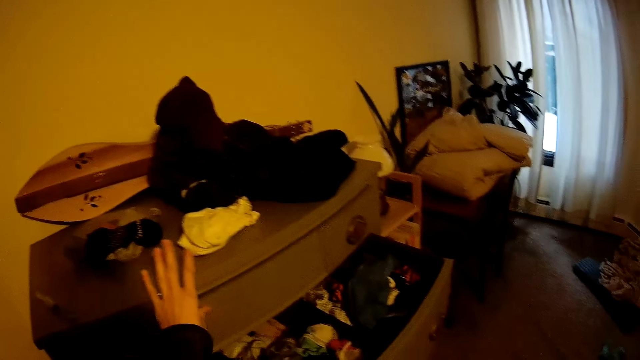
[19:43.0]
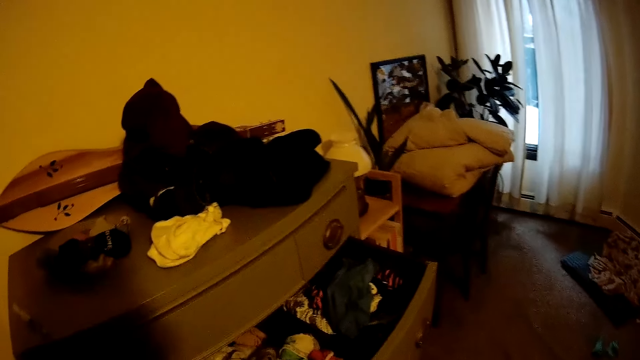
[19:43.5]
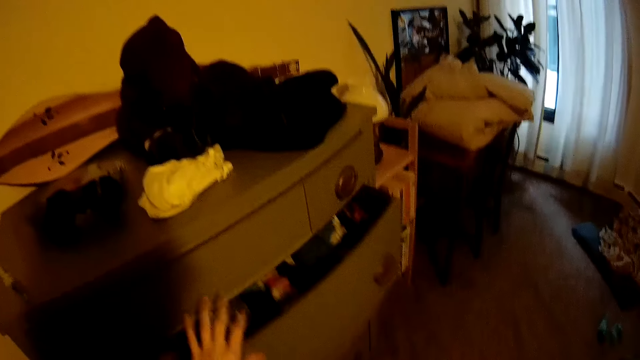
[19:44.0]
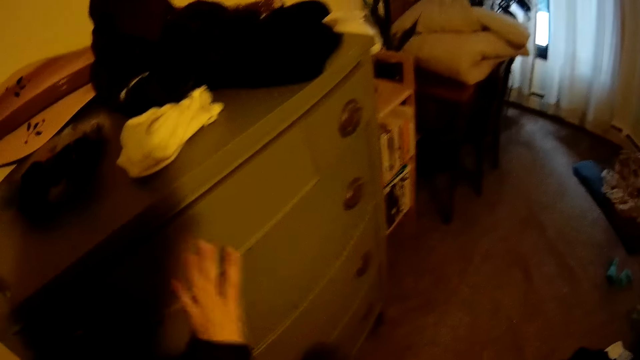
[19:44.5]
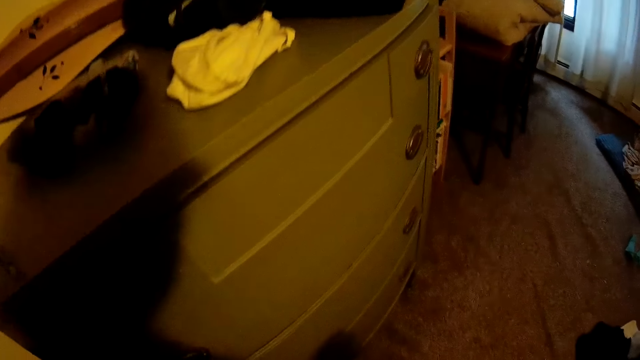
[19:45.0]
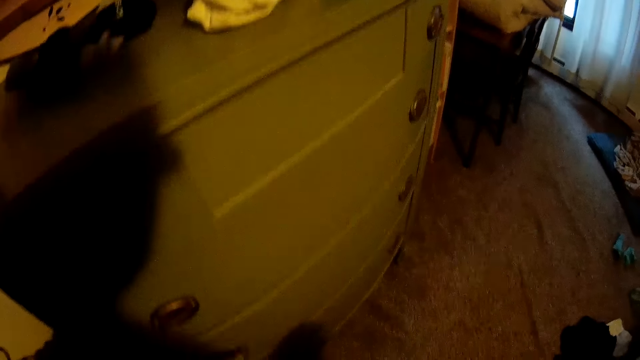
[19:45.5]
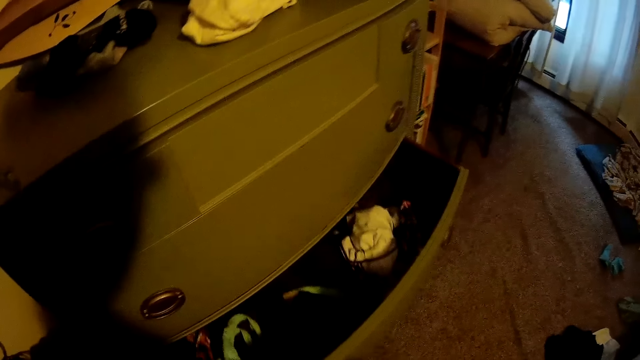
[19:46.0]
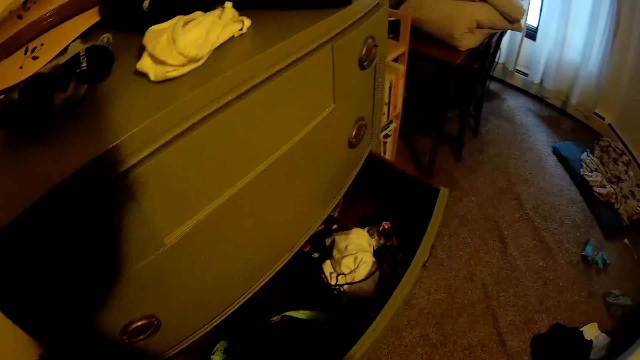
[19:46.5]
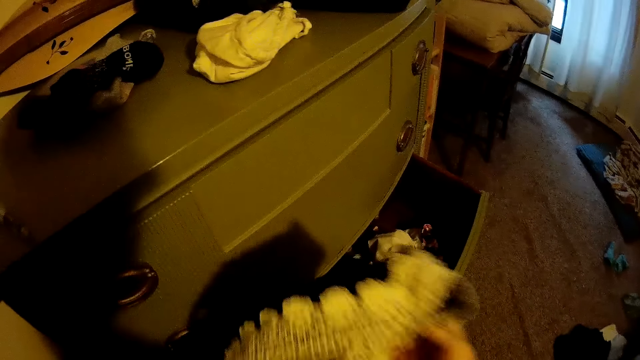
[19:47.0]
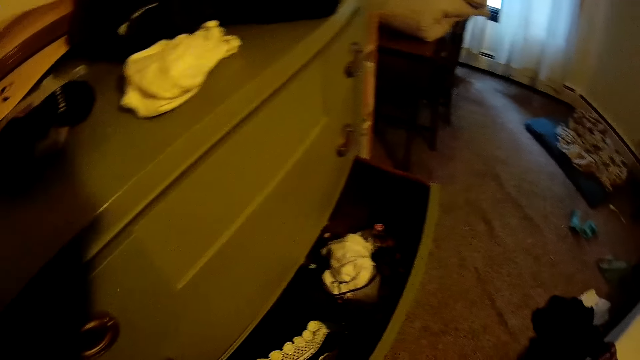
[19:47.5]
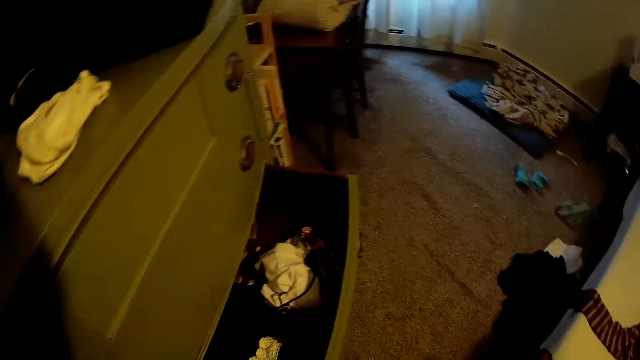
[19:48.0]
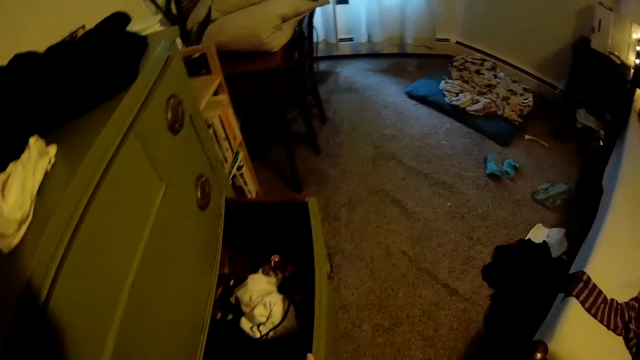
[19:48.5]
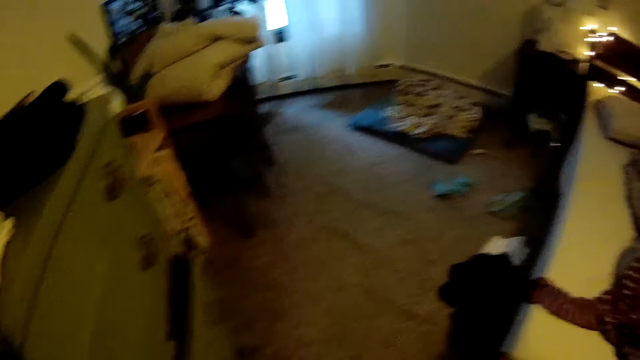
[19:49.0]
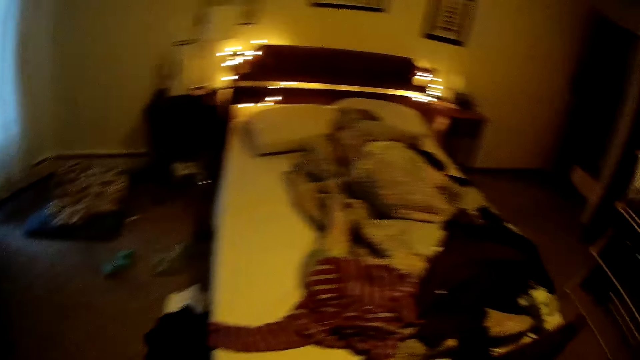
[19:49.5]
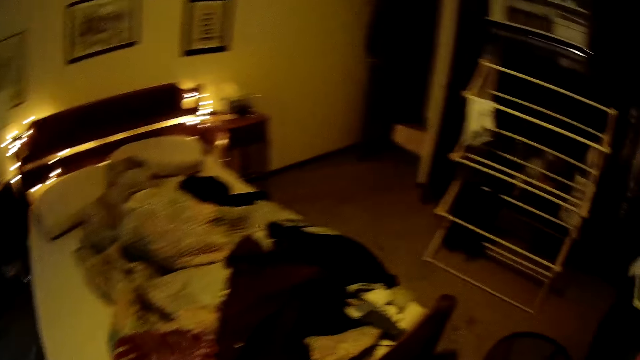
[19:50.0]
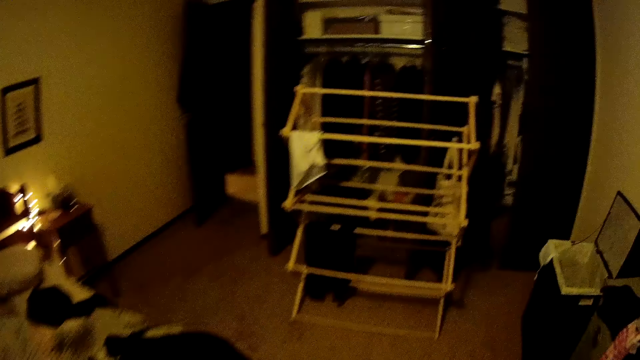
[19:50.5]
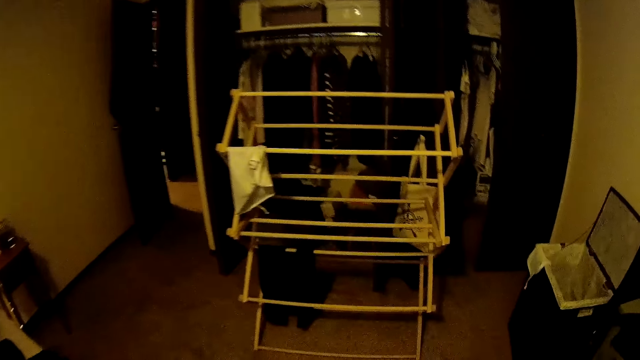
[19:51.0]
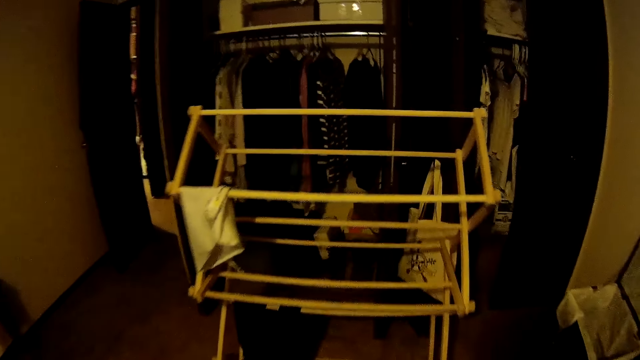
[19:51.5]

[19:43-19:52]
The camera wearer closes the second part of the drawer with her left hand. She opens the third part of the drawer with her left hand. She drops the black dress in the third part of the drawer with her right hand. She closes the third part of the drawer with her right hand. She walks around the room.

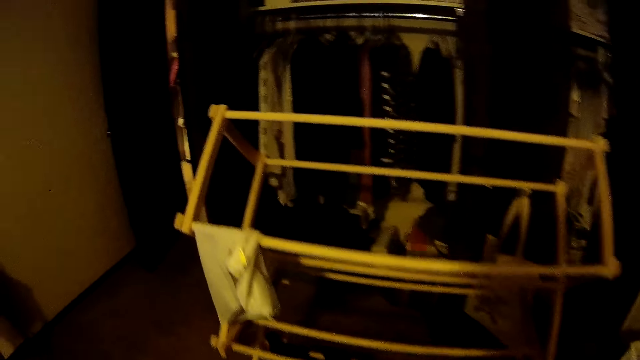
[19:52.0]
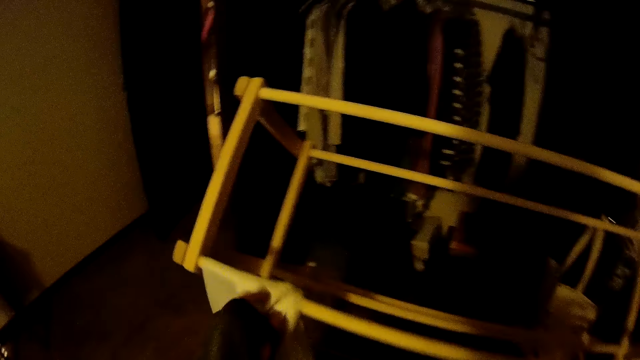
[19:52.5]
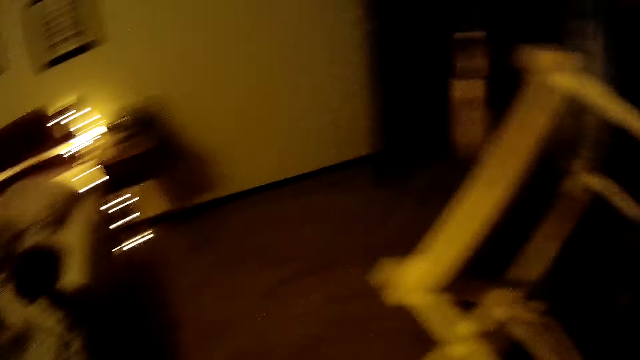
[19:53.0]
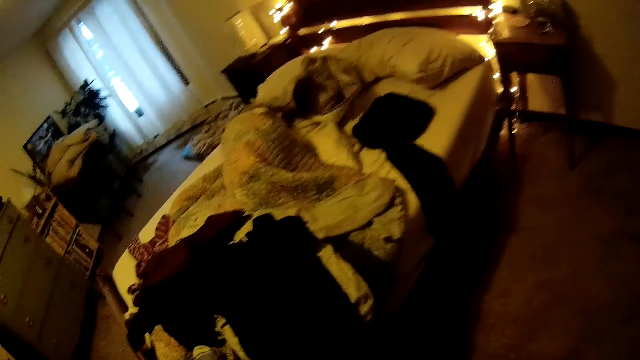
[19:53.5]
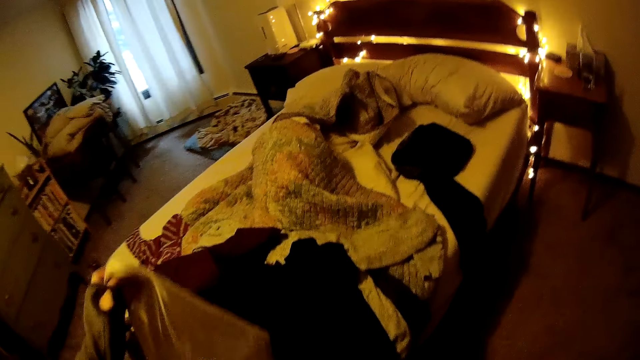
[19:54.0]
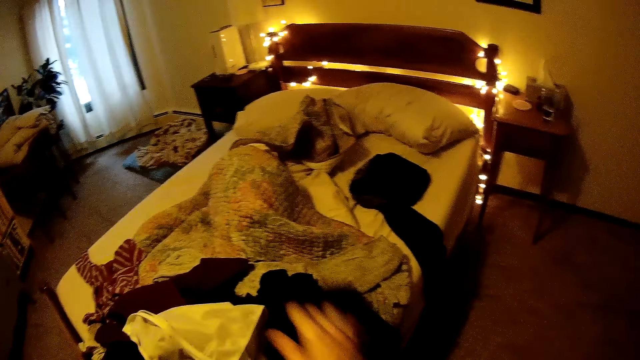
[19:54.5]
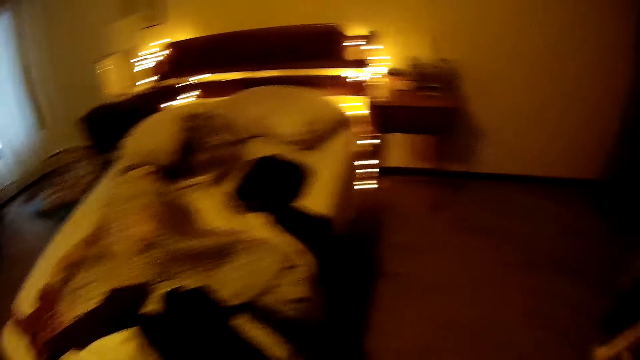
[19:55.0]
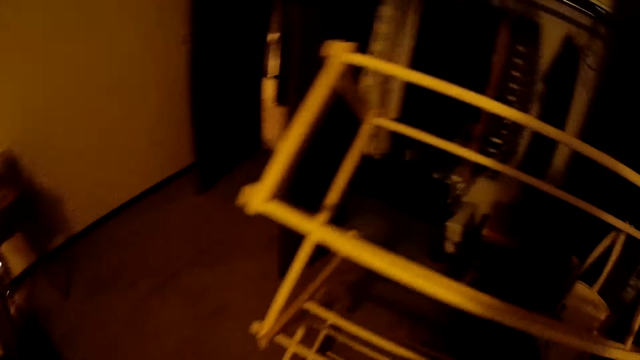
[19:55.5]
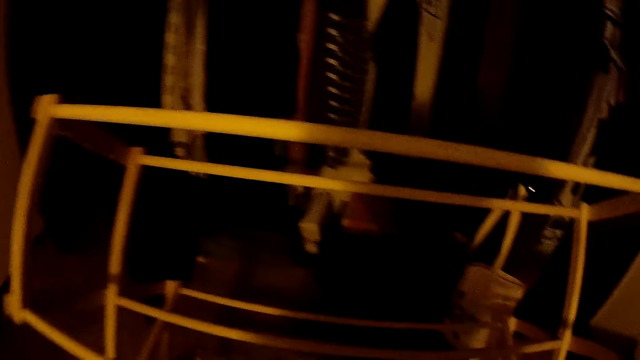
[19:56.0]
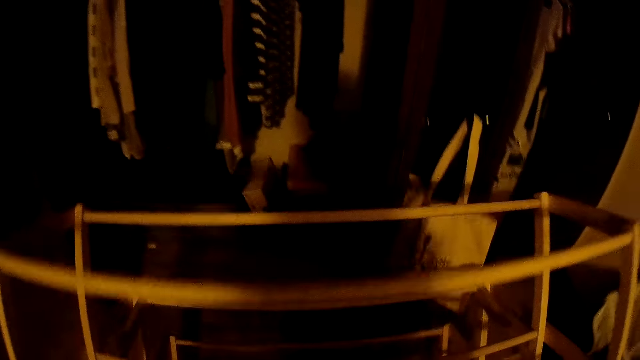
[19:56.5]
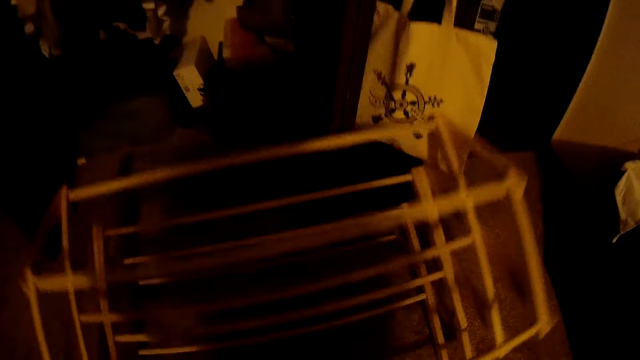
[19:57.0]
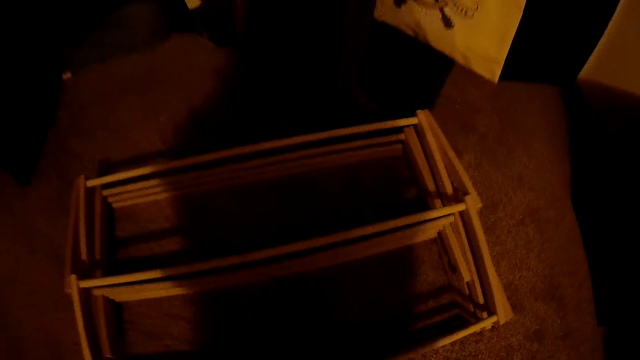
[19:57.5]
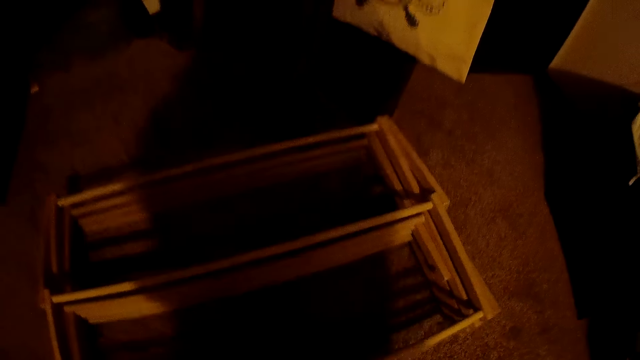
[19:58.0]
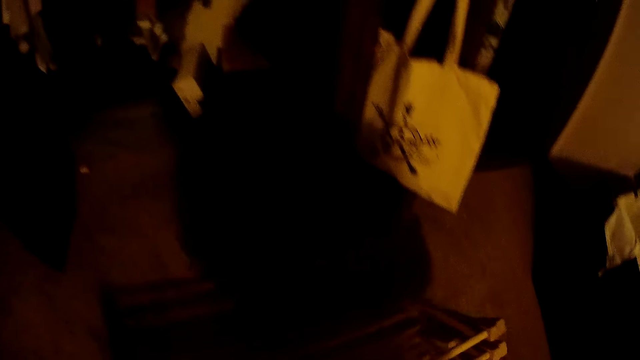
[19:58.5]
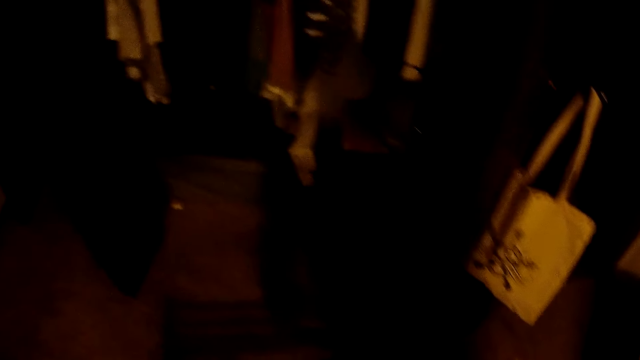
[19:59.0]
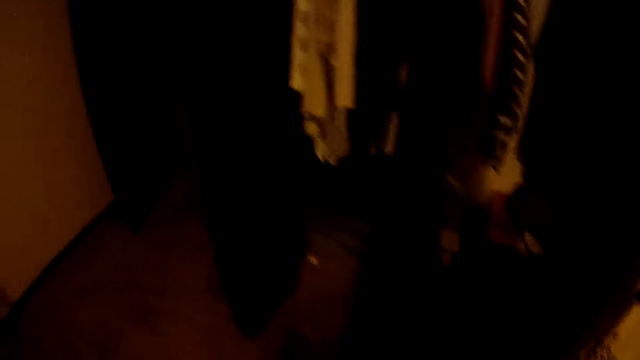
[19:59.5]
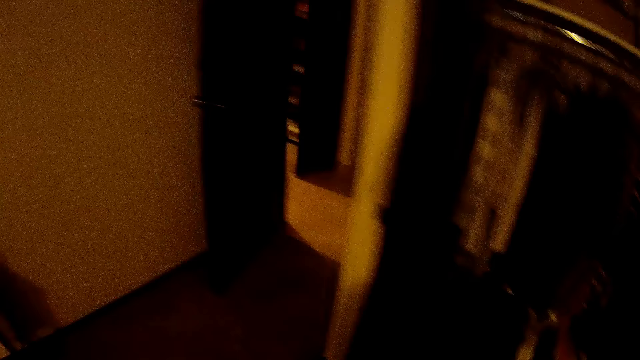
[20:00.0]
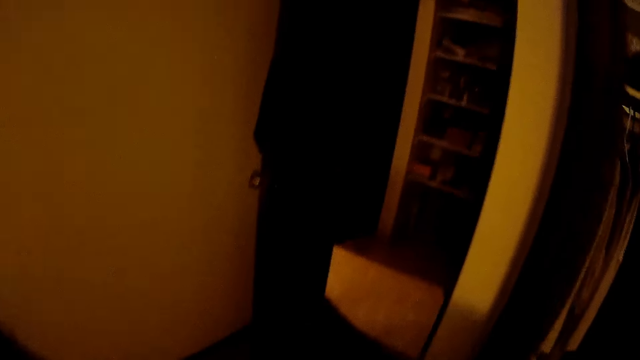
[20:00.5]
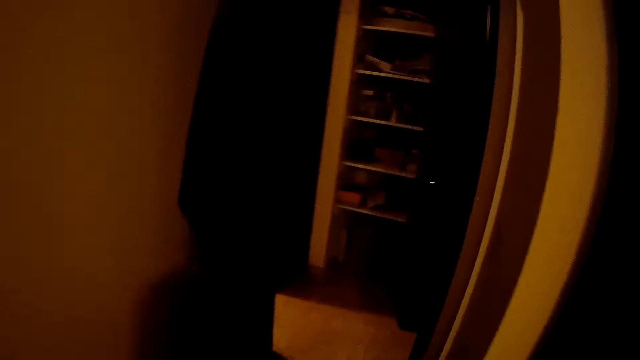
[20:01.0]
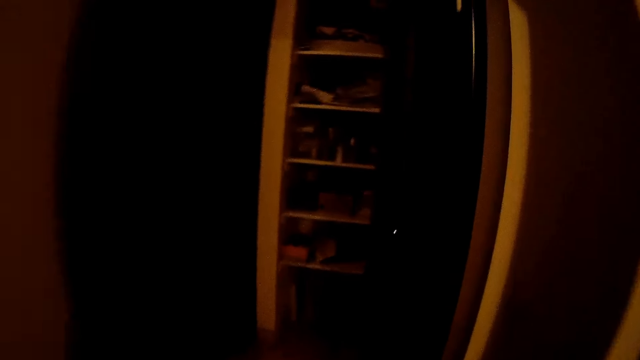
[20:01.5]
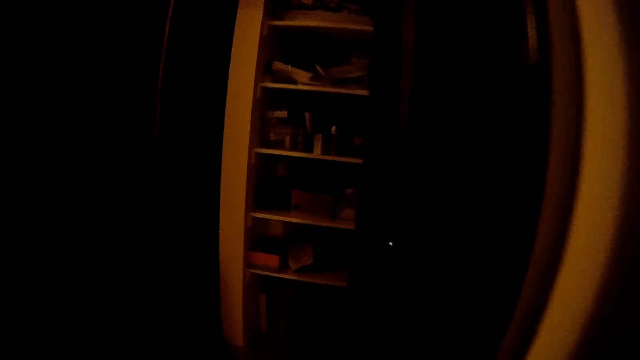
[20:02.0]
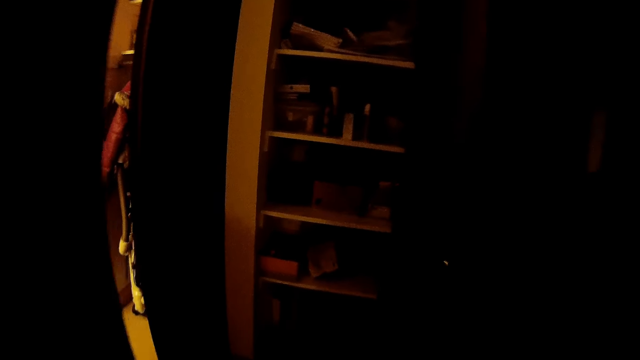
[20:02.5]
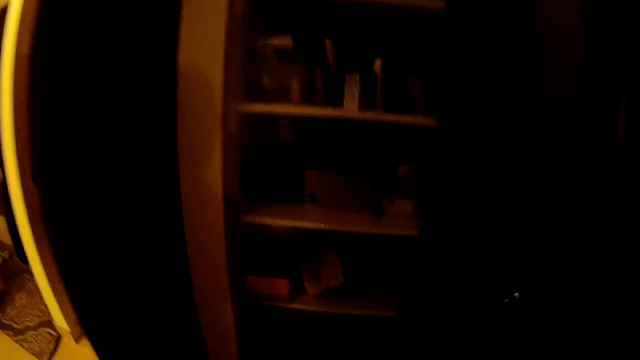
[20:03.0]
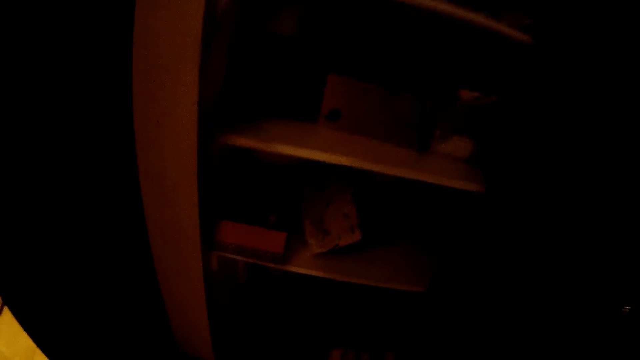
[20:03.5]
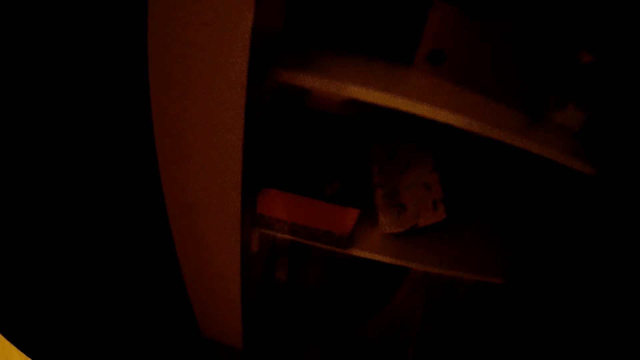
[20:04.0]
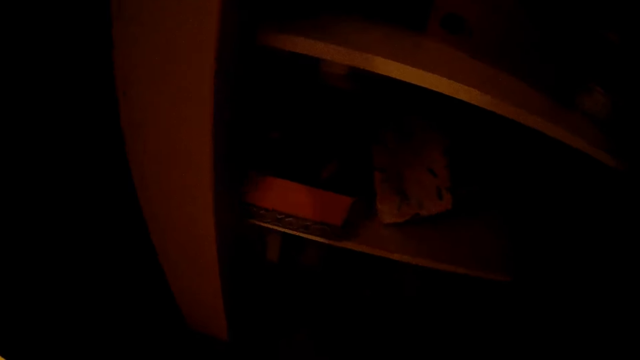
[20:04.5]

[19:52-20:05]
The camera wearer picks a white cloth from the hanger with her left hand. She turns around the room. She drops the white cloth on the bed with her left hand. She drops a black cloth on the bed with her right hand. She turns around the room. She dismantles the shelf. She picks up the shelf. She walks around the room.
